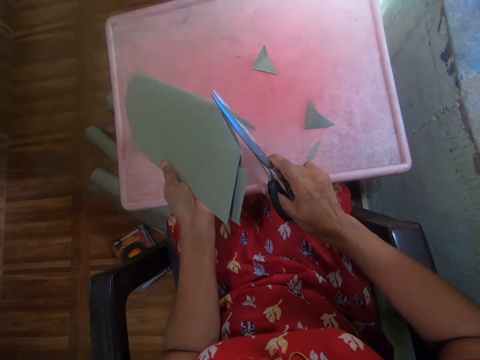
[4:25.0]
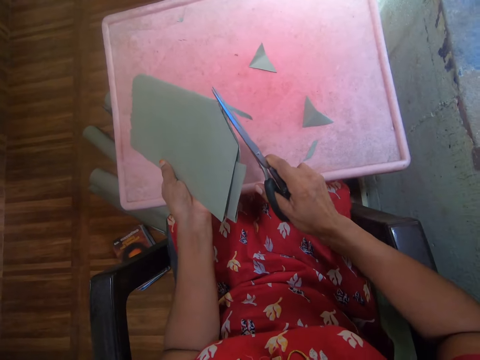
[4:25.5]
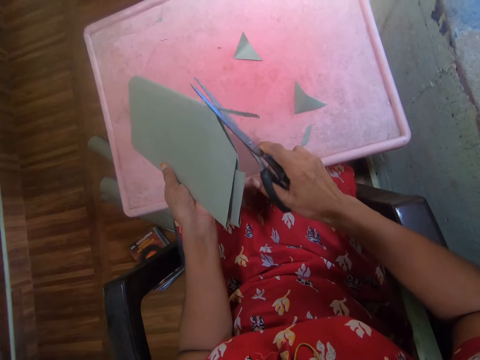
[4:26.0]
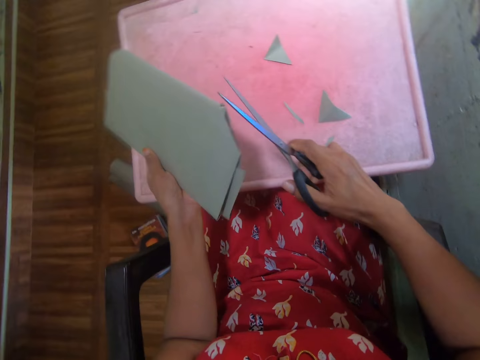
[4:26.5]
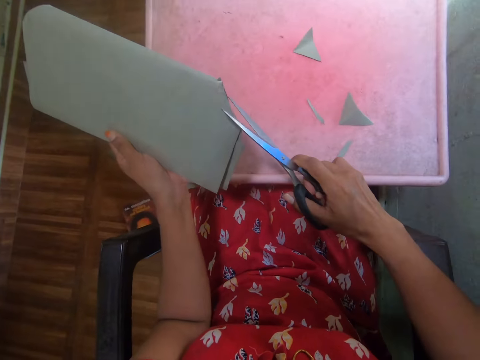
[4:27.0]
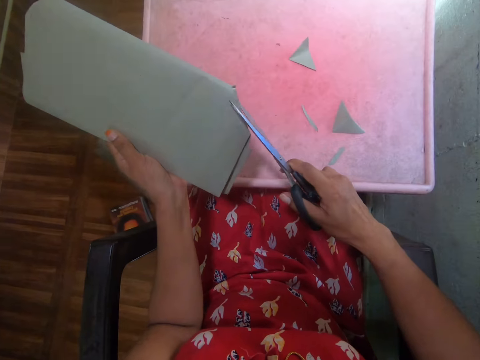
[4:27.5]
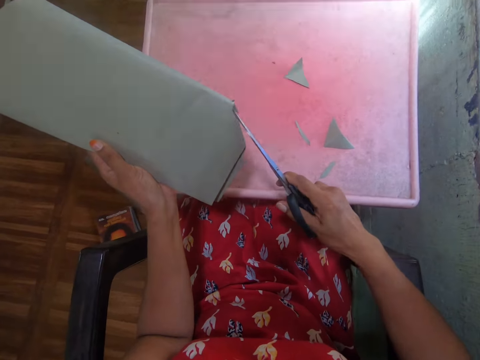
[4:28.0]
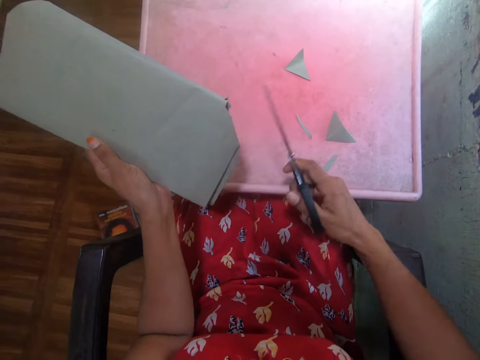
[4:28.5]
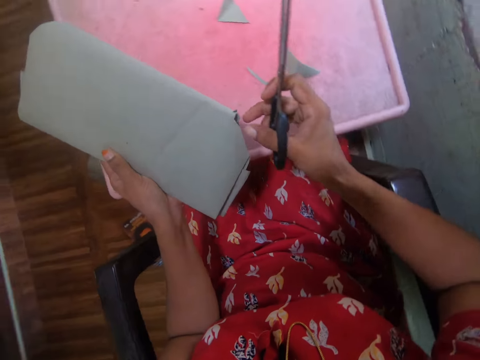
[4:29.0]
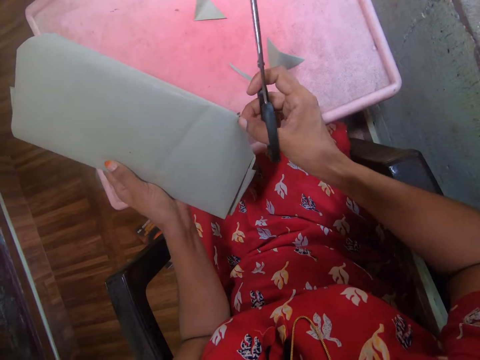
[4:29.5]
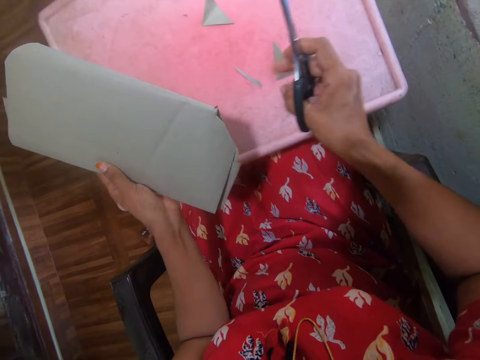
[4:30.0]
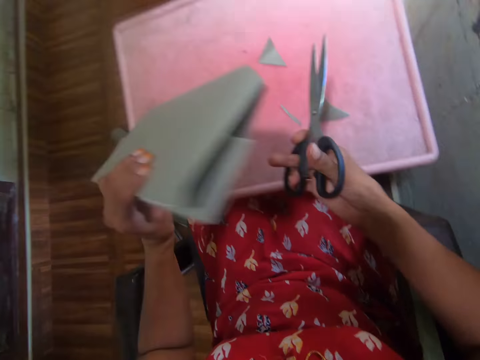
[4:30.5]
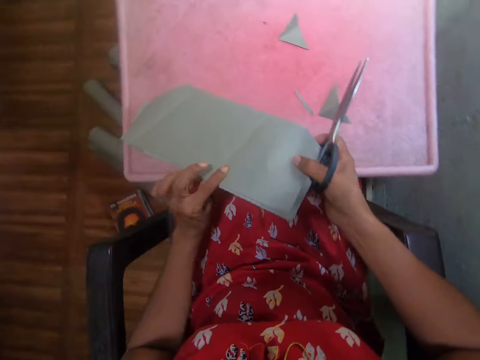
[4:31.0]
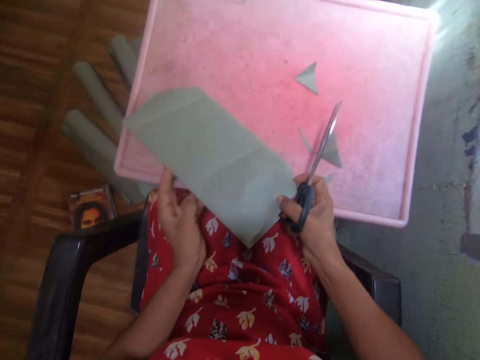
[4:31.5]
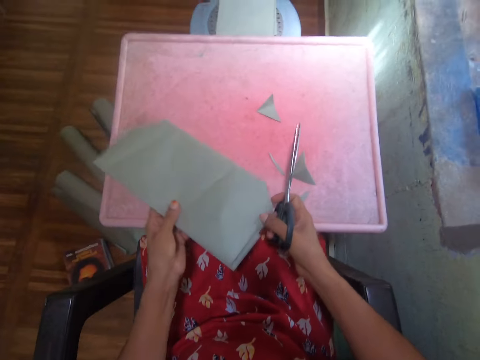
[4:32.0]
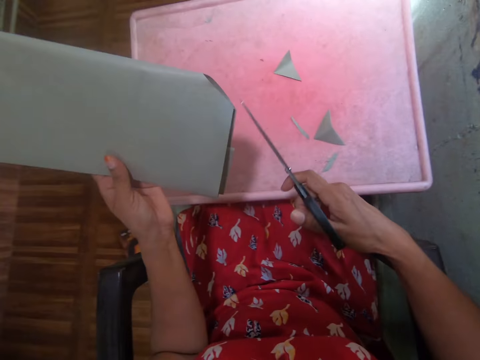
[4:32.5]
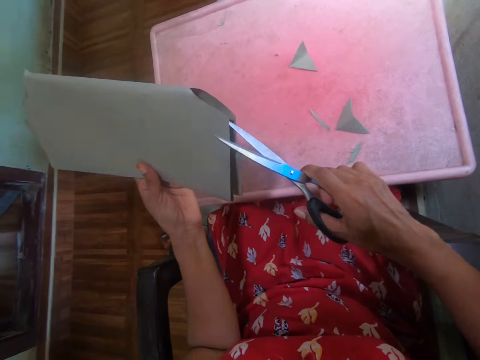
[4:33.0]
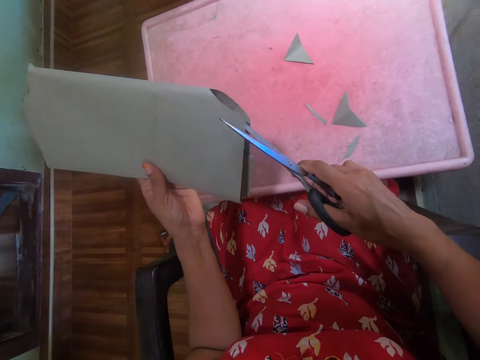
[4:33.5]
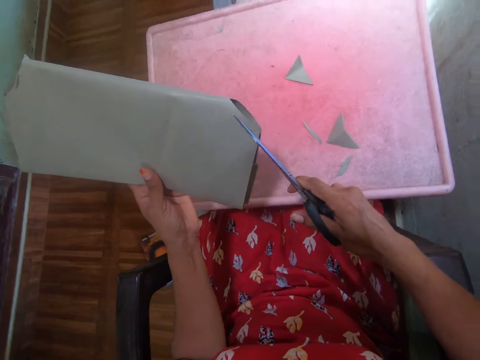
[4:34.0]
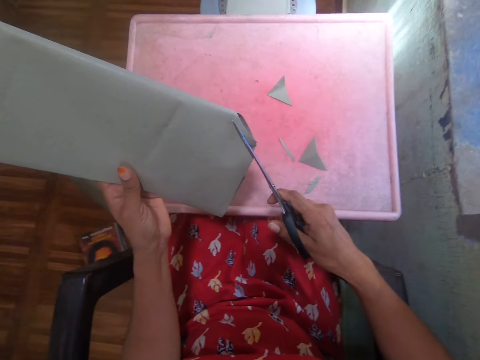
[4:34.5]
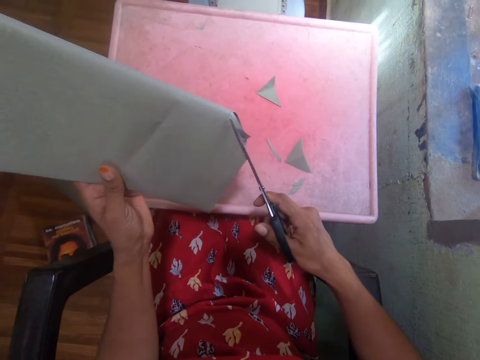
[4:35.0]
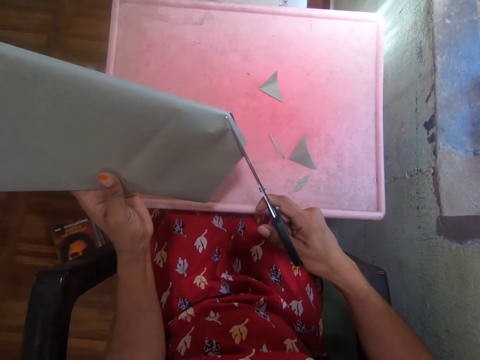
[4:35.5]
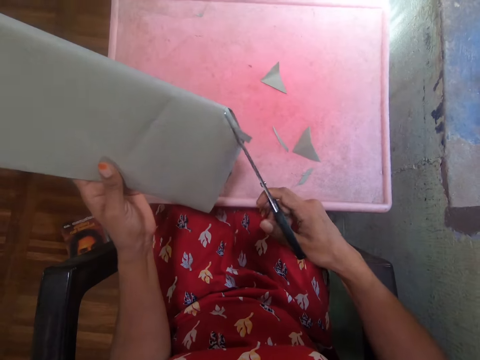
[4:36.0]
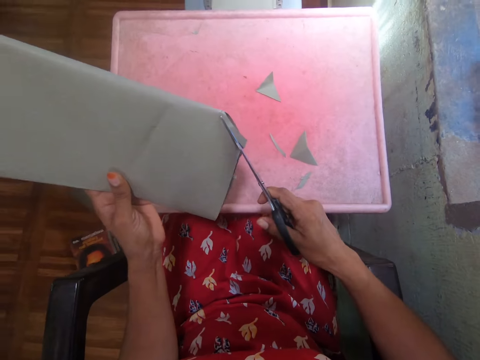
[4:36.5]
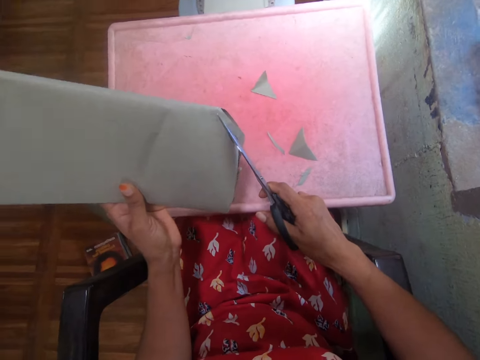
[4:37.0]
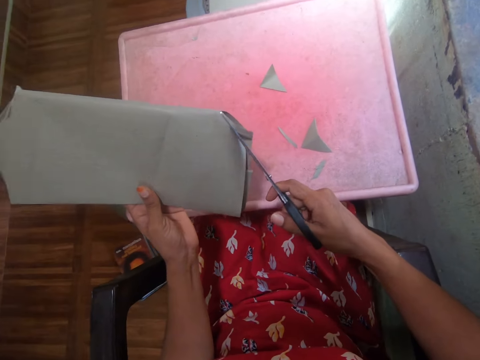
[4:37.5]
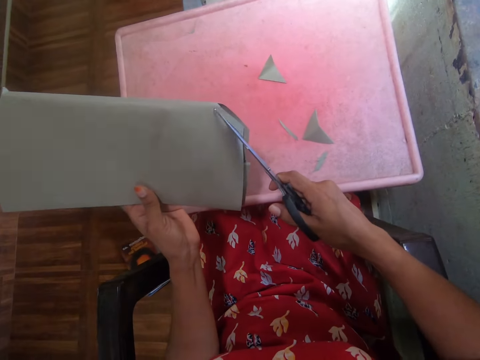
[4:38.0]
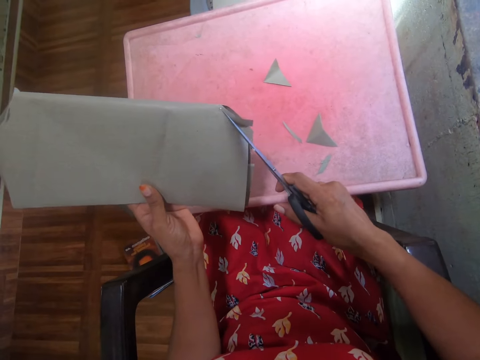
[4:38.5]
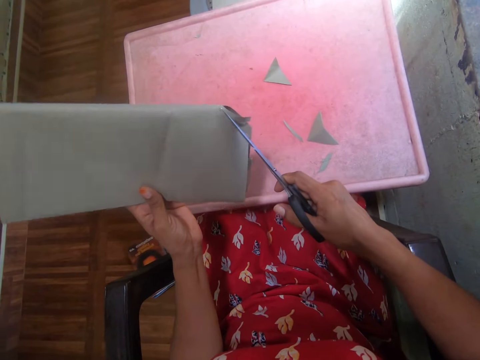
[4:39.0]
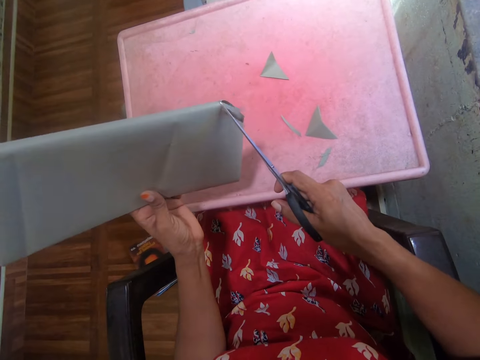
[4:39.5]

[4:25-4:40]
The camera wearer touches the manila paper. They turn the book. They cut the manila paper.

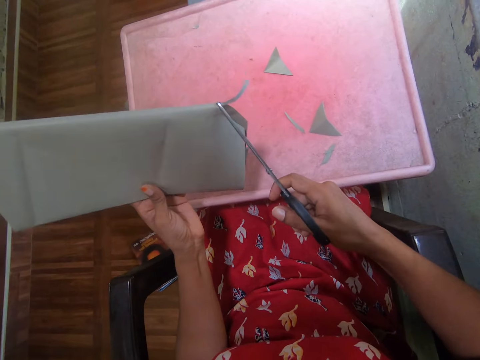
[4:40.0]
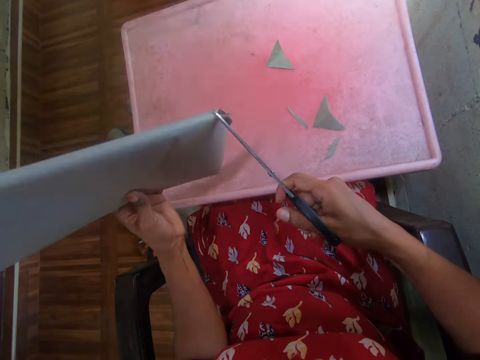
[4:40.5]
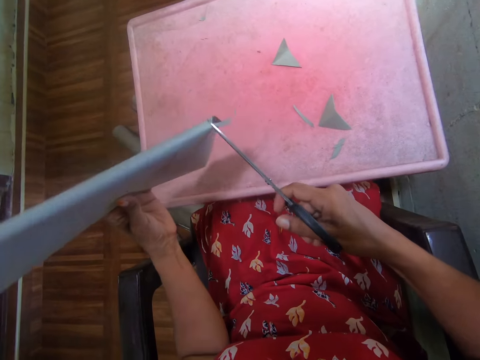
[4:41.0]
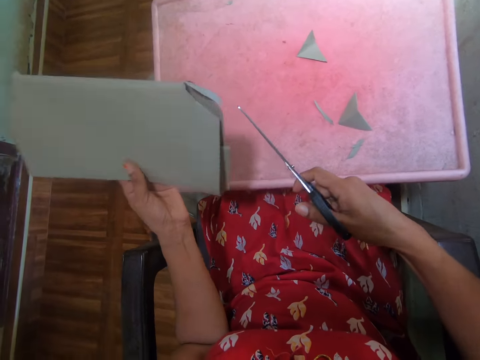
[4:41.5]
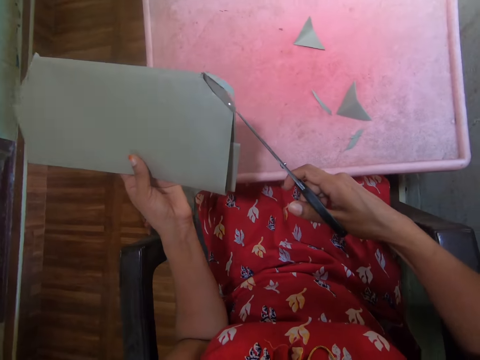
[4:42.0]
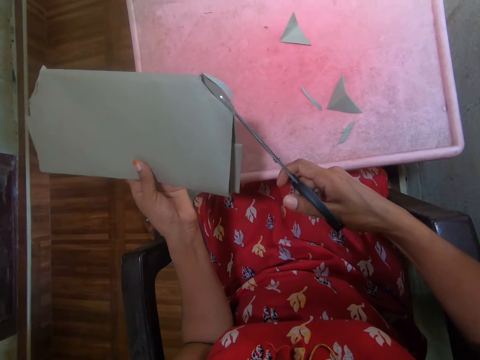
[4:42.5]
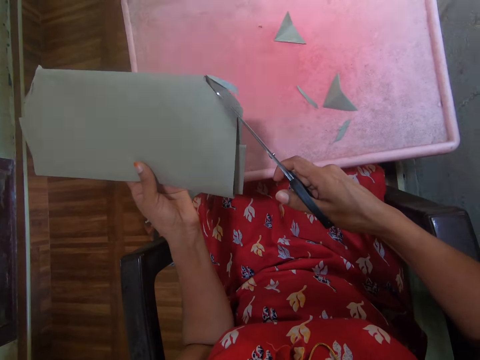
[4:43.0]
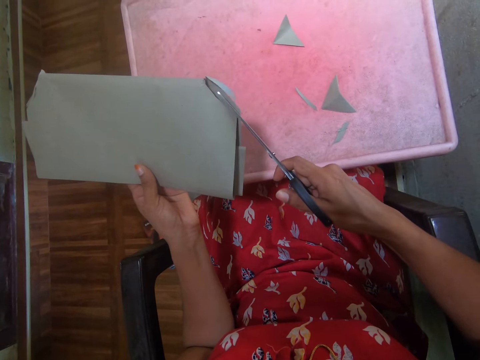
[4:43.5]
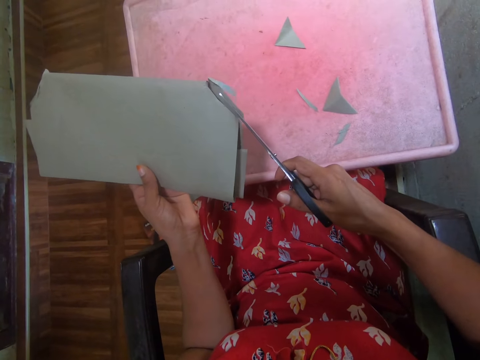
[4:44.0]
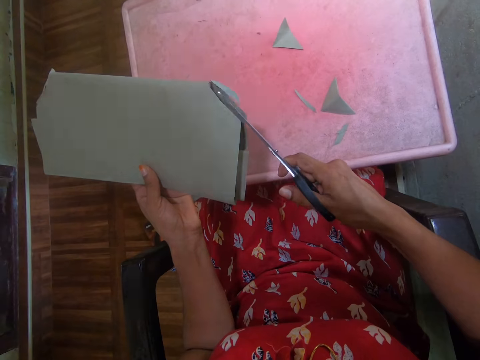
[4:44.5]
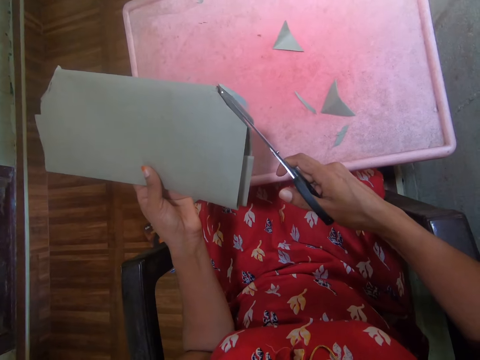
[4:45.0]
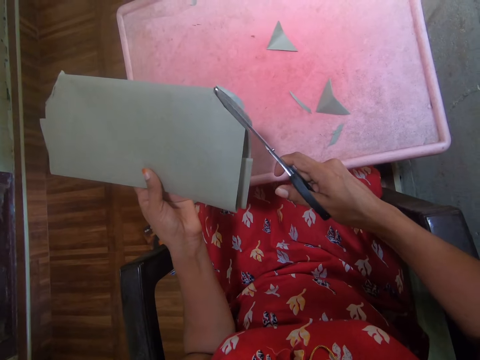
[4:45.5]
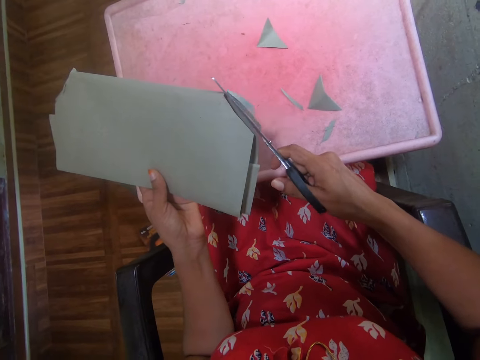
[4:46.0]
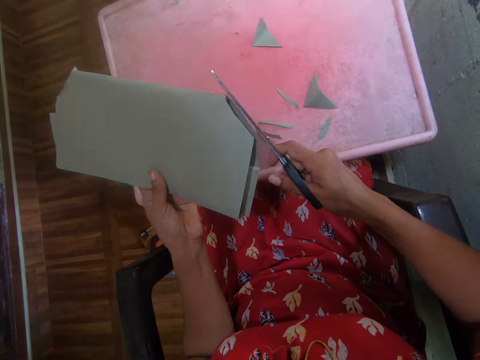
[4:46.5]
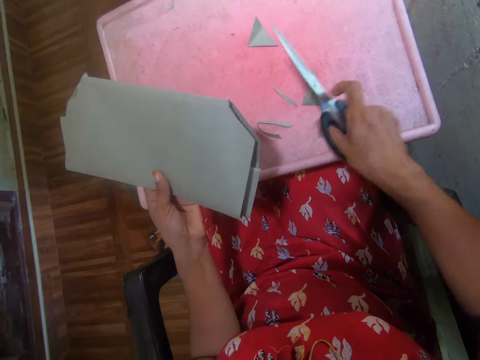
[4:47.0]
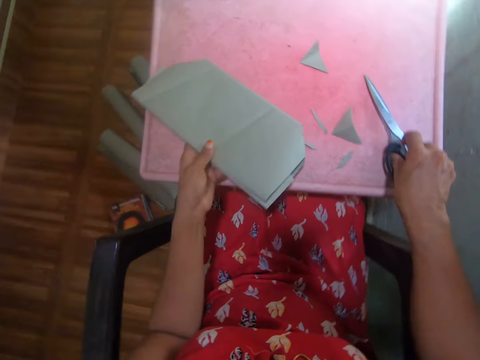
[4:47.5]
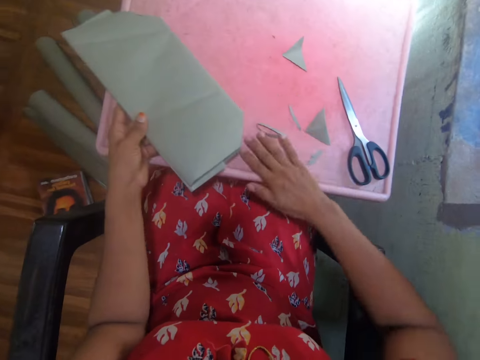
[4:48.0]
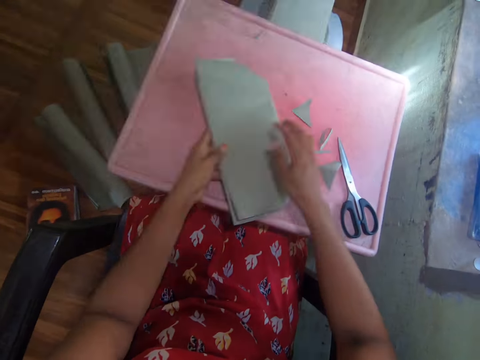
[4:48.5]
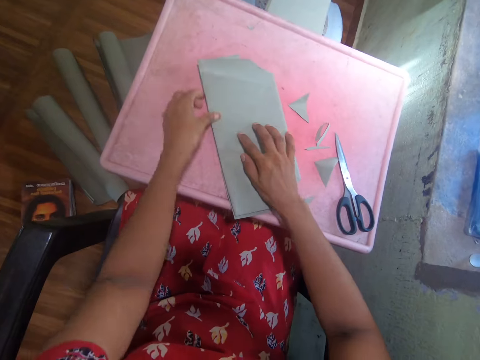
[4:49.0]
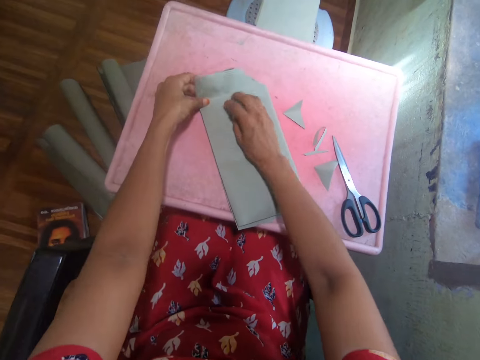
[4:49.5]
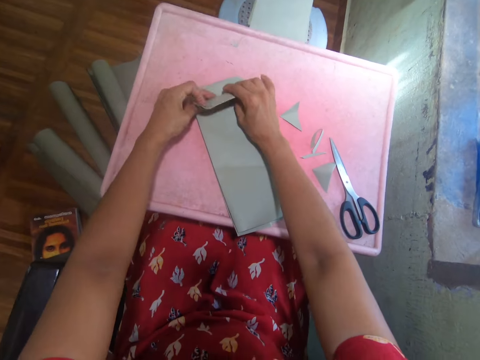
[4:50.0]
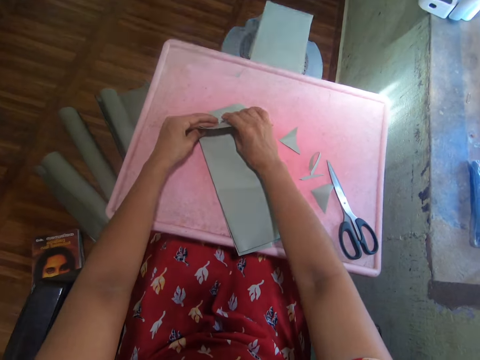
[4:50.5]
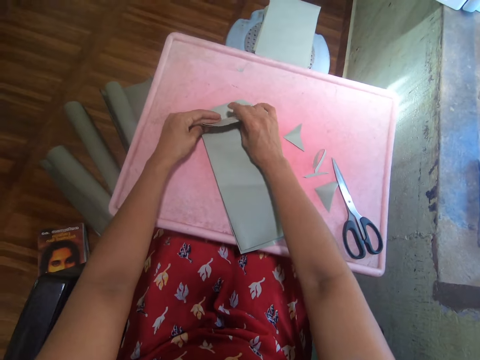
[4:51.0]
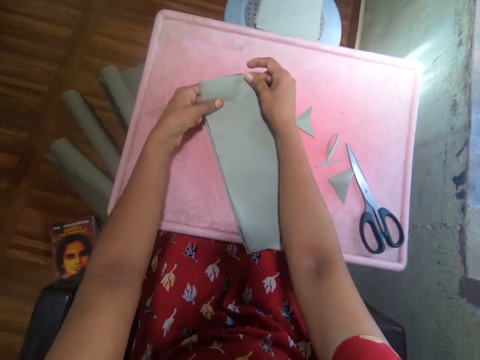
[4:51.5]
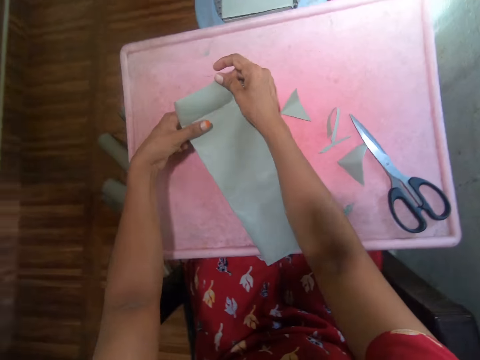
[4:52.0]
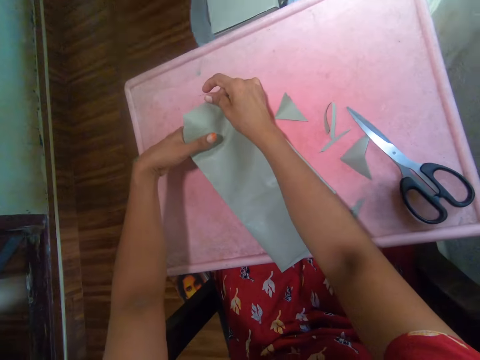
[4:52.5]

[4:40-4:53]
The camera wearer places the scissors on the table. They drag the cut papers on the table, hold the paper and fold the paper.
